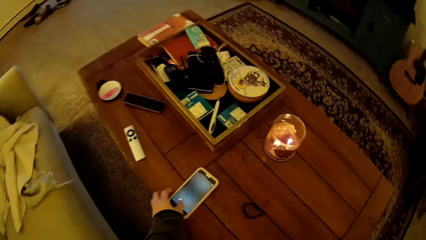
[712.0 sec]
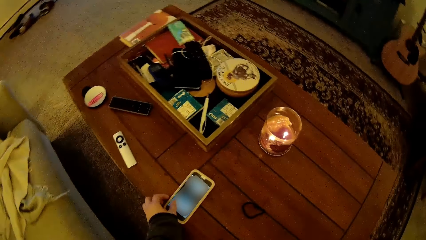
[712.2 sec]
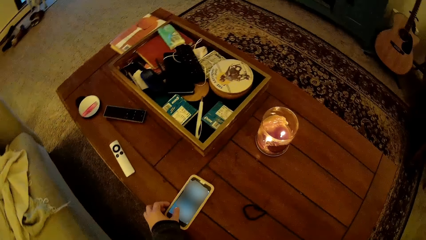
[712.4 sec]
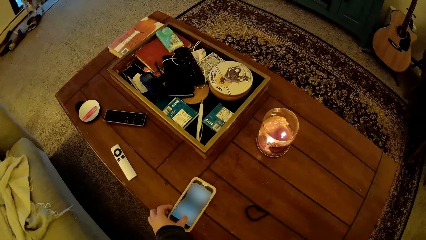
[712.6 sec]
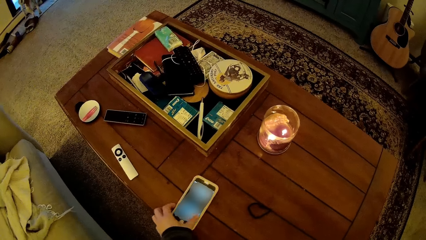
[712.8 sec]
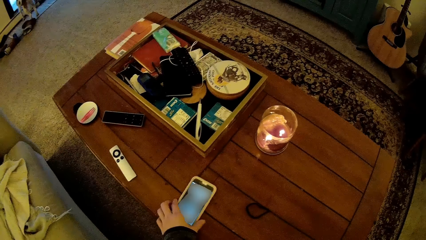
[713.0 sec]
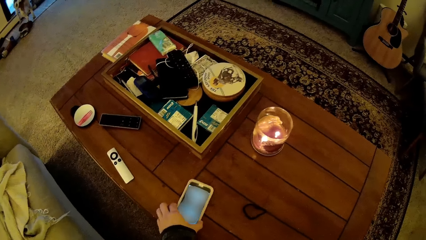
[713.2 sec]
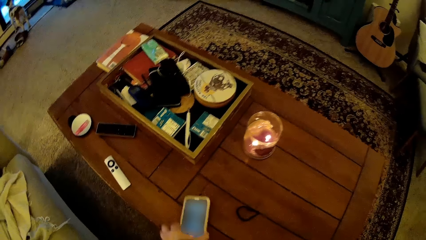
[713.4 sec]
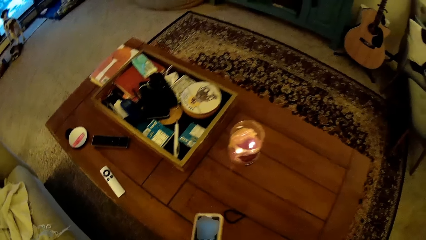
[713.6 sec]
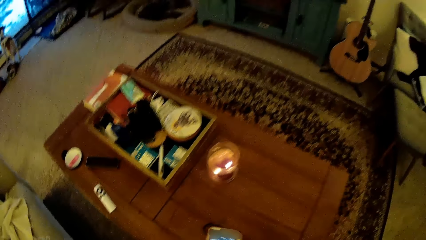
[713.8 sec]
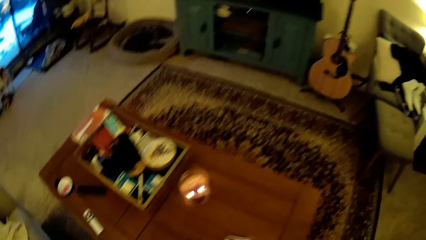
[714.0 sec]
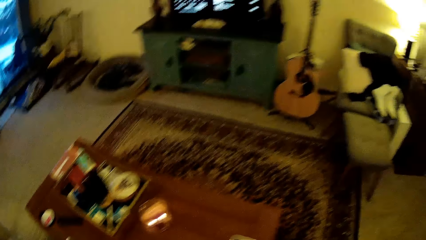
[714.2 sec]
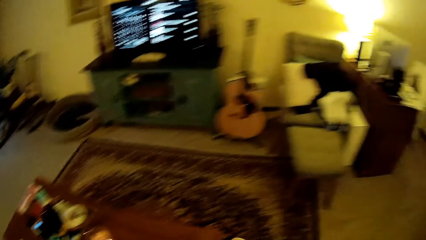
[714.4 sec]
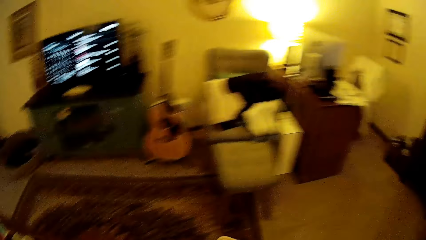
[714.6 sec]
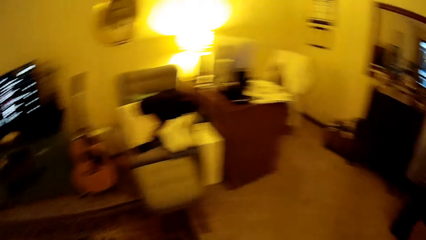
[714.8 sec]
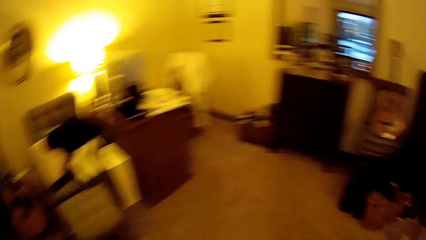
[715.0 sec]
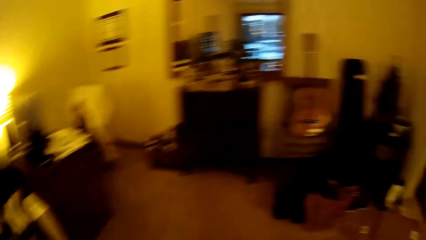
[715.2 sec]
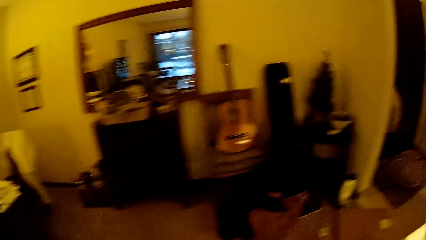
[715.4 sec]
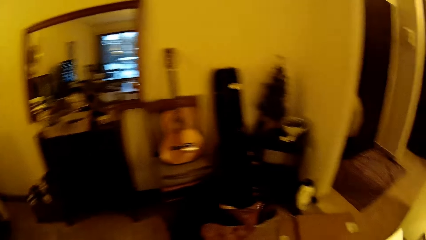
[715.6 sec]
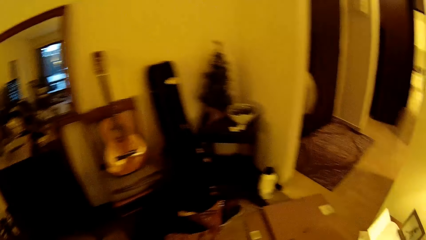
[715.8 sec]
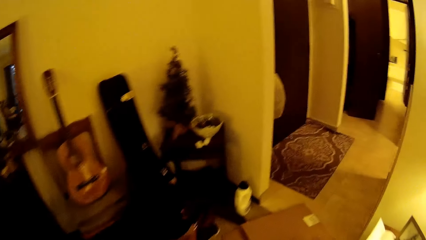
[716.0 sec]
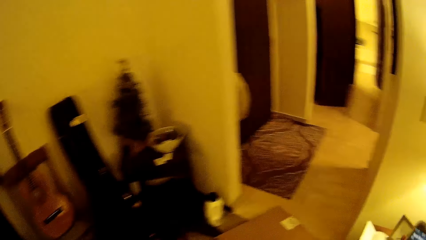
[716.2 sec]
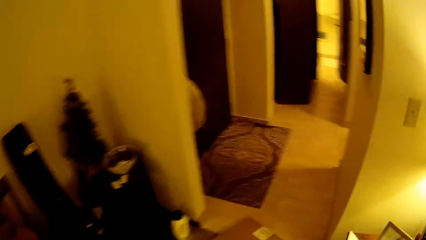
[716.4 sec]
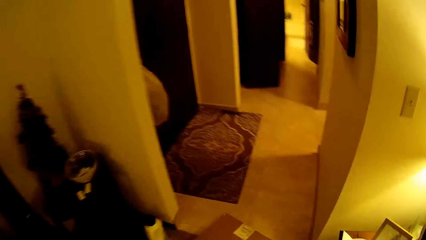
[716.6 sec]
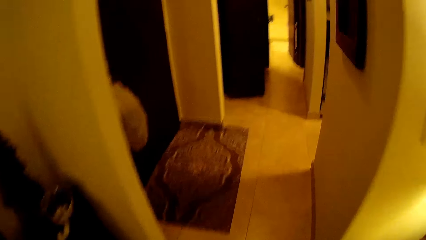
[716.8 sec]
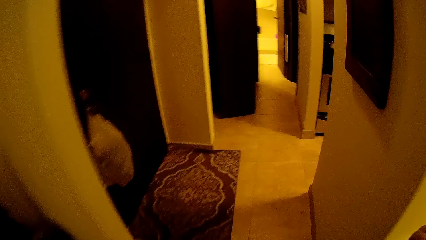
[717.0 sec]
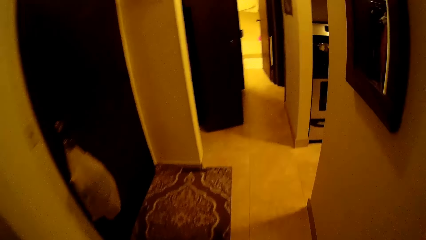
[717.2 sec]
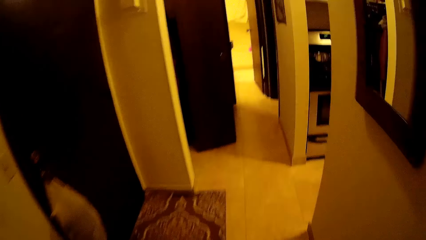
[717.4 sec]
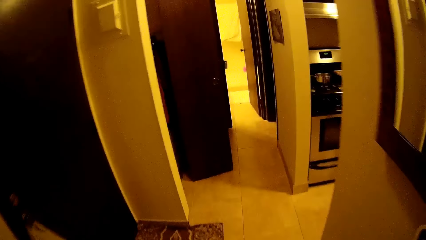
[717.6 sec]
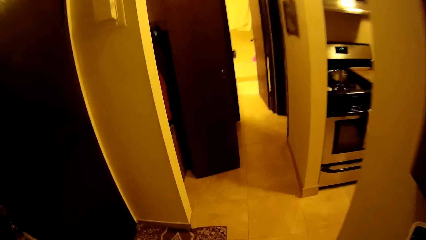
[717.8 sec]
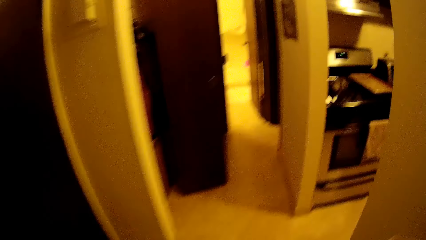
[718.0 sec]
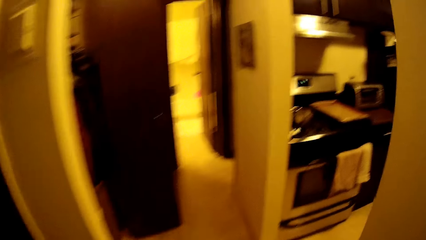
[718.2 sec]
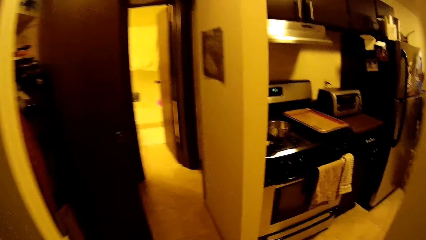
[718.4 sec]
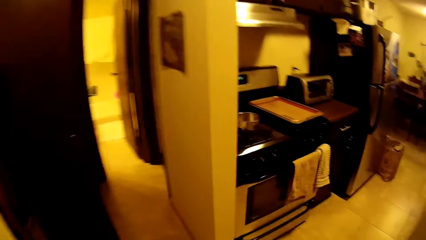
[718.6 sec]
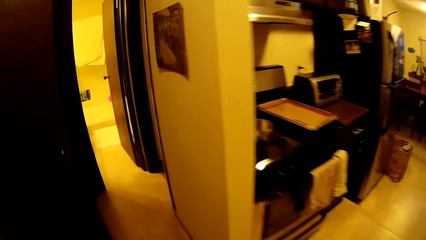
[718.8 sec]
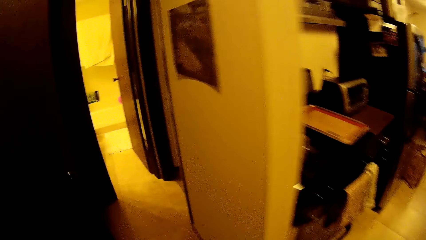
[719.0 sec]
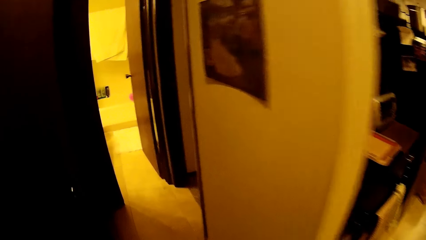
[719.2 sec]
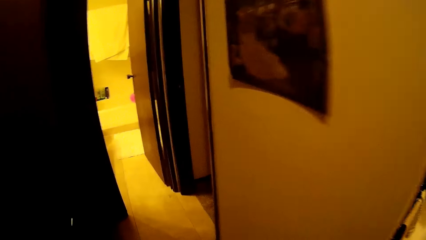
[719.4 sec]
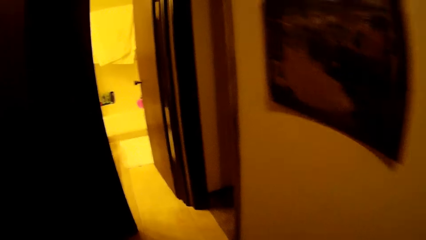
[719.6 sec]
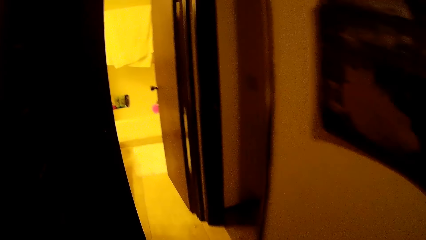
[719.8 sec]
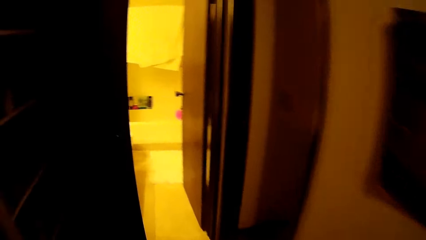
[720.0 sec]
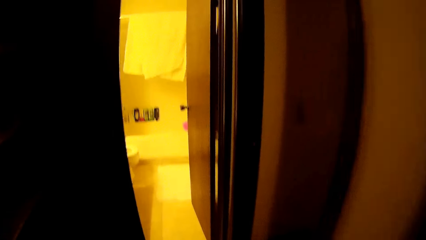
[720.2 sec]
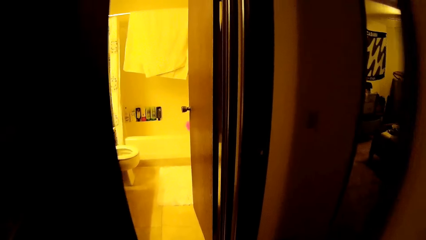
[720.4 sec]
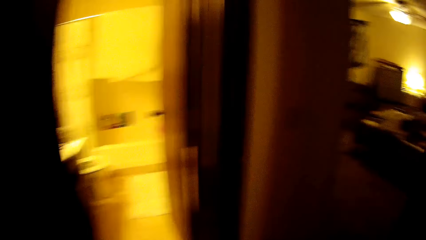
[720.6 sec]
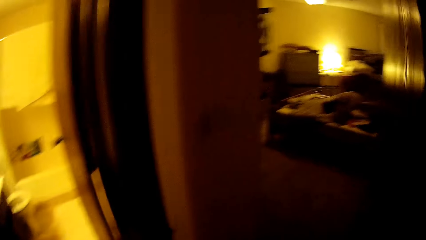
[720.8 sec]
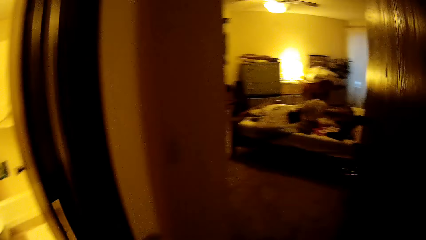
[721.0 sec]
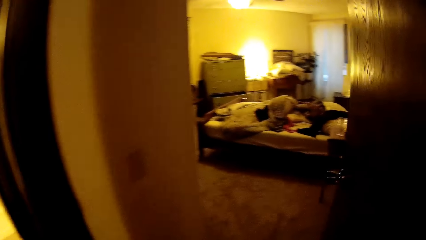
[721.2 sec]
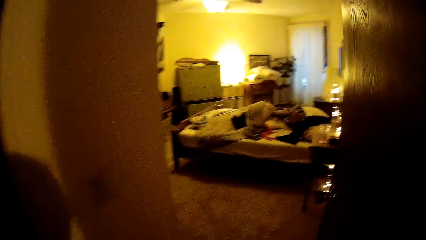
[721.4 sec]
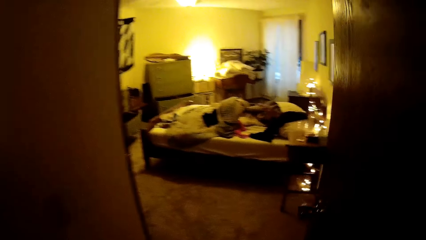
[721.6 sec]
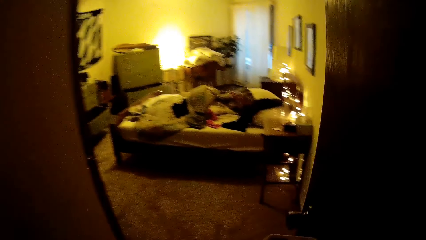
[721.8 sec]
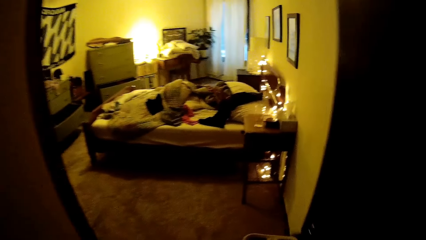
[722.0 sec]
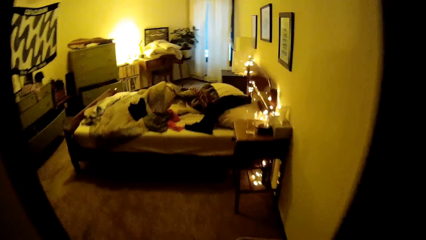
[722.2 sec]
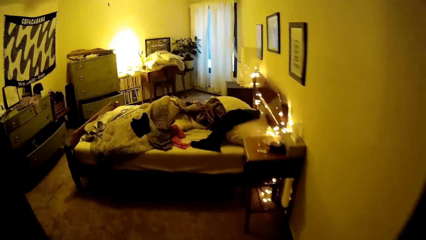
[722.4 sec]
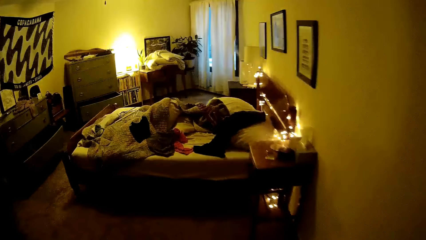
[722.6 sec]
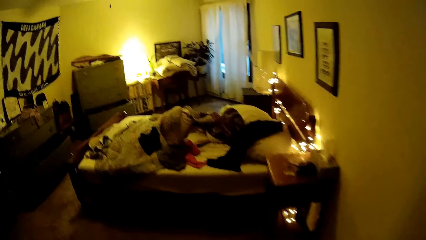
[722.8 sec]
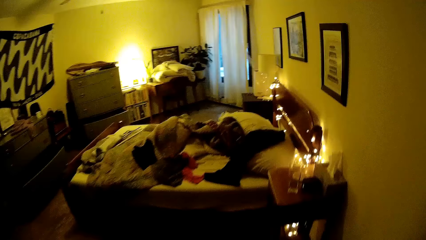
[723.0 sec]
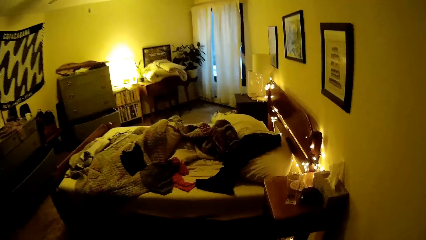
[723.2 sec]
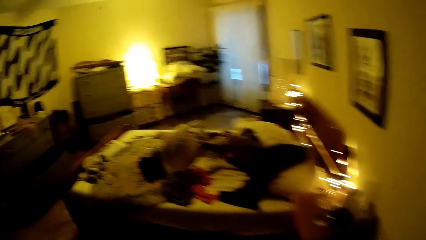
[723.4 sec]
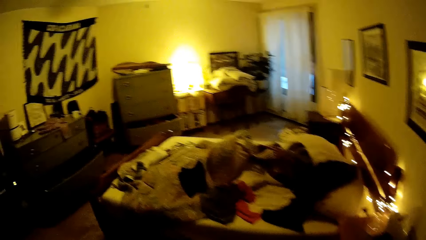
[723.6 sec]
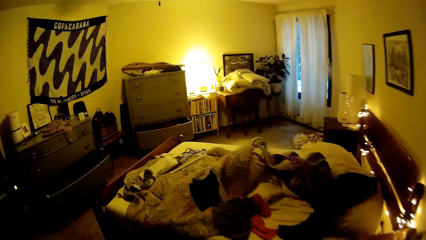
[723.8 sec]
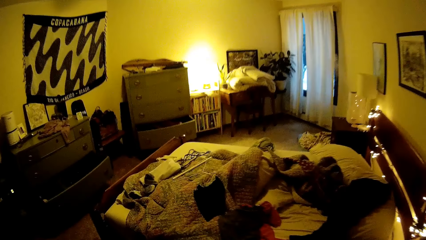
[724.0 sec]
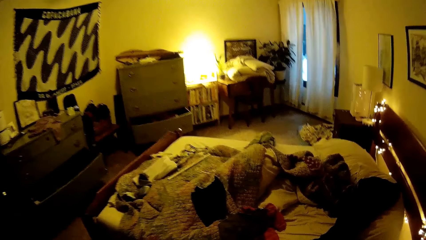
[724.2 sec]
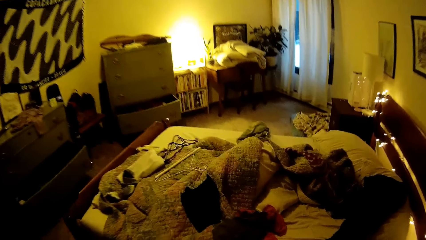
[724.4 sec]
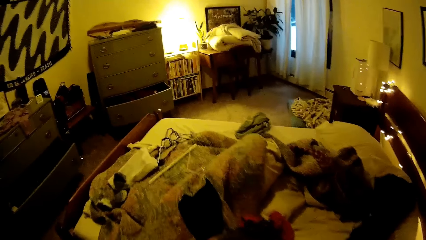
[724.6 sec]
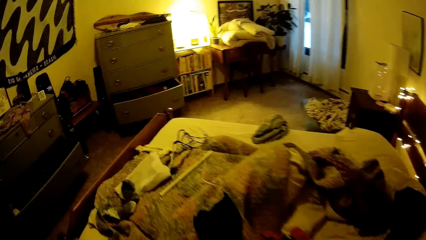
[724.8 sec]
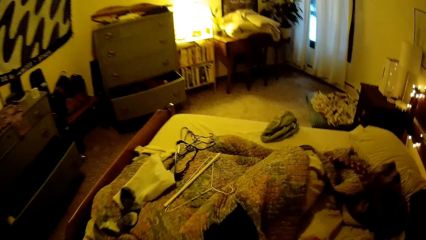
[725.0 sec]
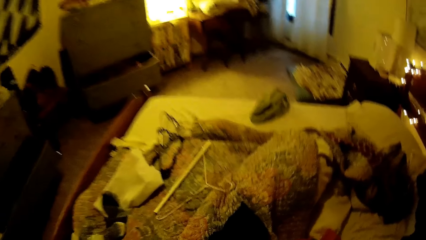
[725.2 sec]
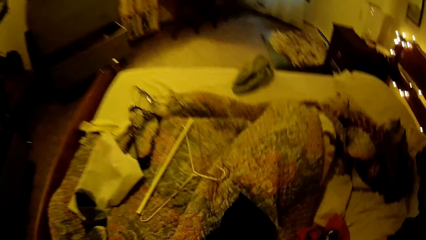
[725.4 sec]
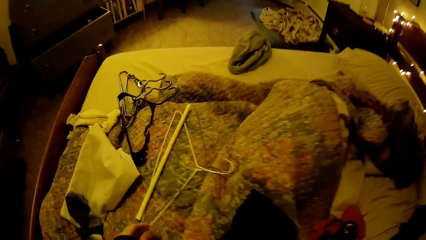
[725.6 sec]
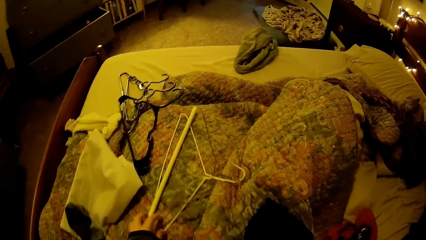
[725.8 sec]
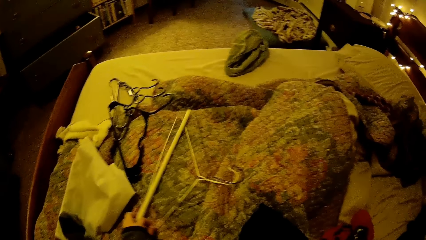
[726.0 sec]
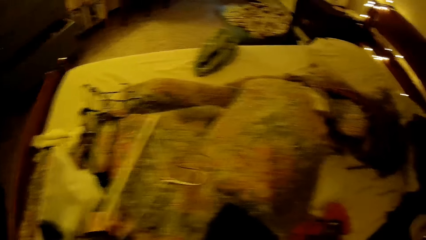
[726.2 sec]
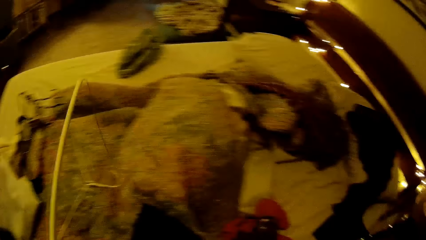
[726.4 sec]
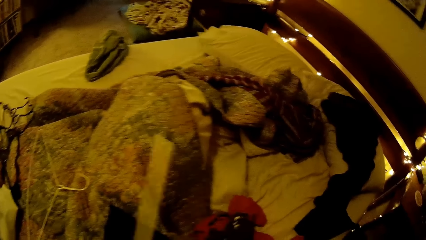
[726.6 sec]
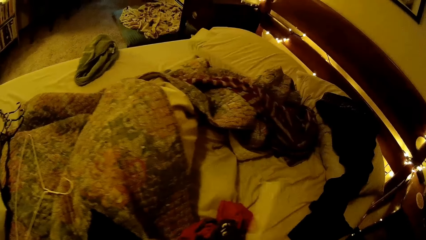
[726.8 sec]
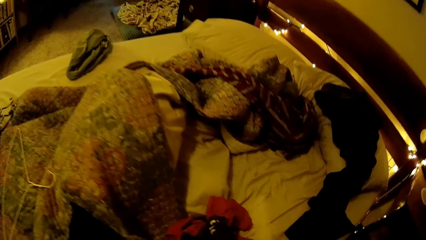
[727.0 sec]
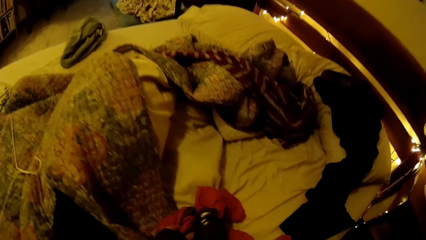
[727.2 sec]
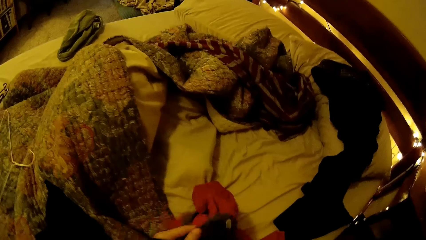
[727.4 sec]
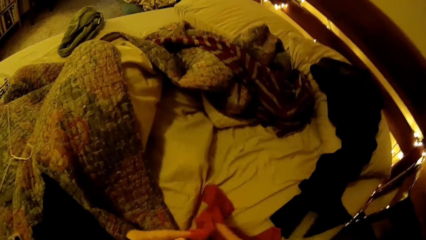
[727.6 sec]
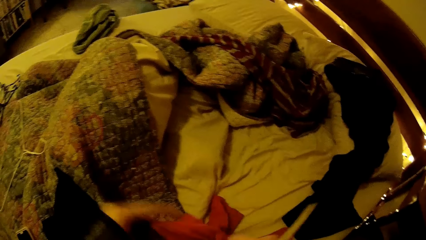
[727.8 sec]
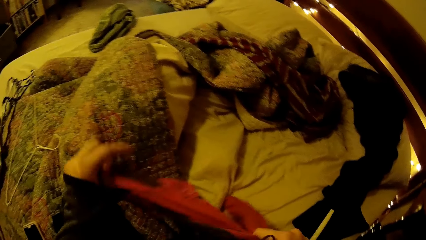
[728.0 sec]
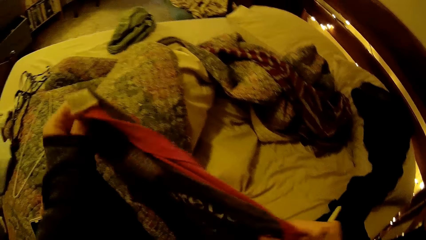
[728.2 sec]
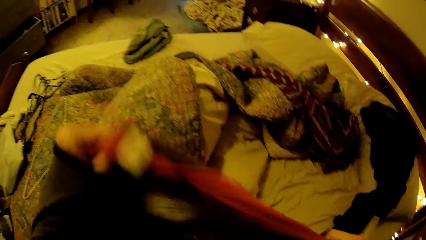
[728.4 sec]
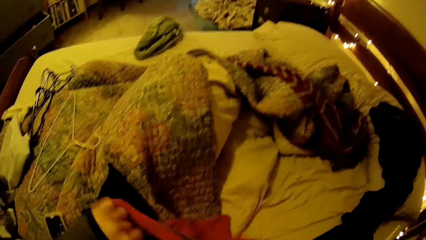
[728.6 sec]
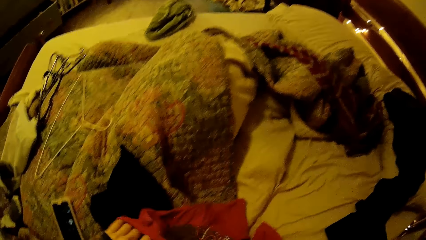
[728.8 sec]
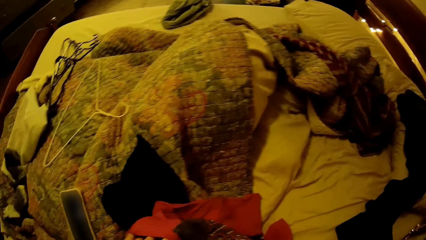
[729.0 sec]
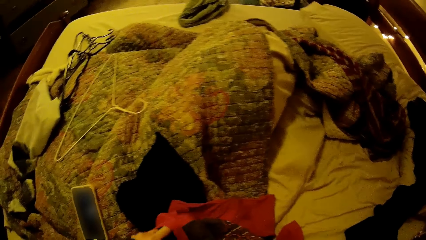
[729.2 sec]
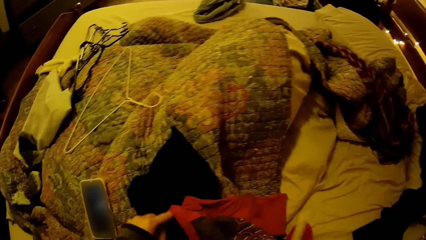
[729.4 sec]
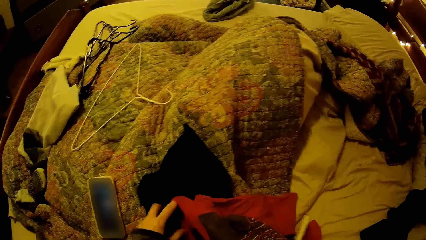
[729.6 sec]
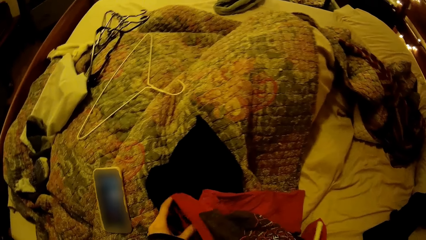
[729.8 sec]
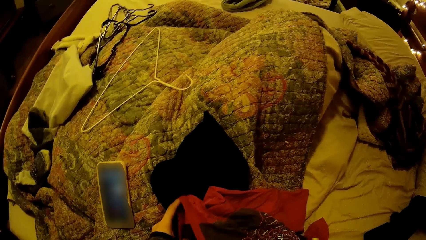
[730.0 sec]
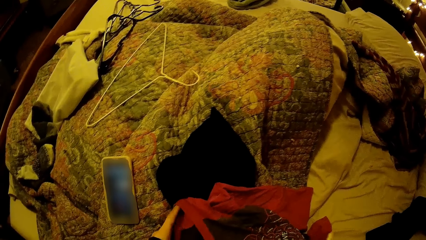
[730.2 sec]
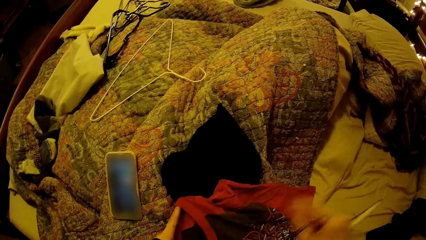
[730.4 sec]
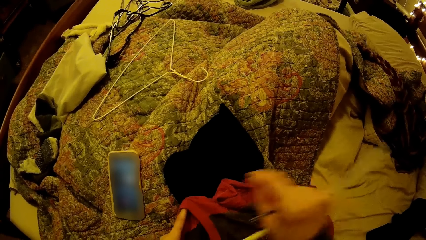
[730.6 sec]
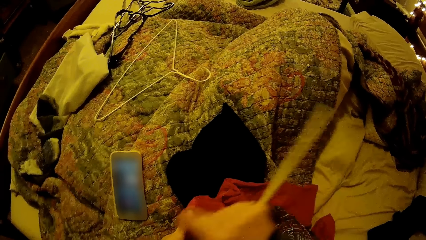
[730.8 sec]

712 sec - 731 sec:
The camera wearer picks up her smartphone from the table with her left hand. She places her thumb through the phone, swipes on the phone and holds the phone. She walks along the room. She walks into the bedroom. She picks up a hanger from the bed with her left hand. She picks up a red blouse from the bed with her right hand.
